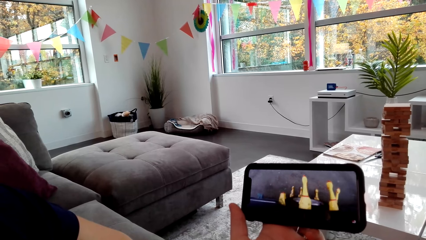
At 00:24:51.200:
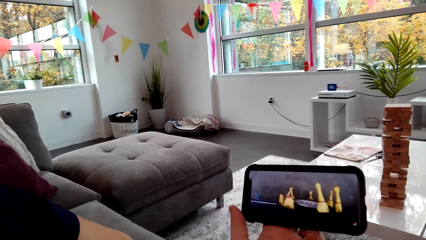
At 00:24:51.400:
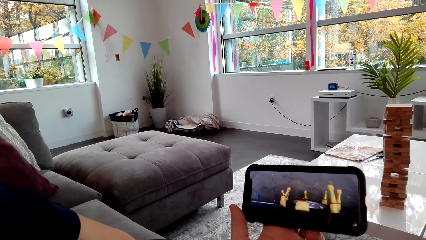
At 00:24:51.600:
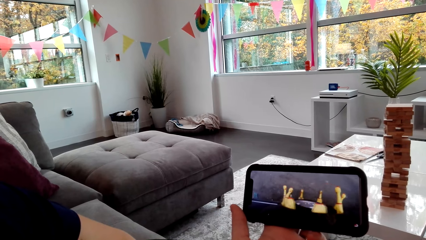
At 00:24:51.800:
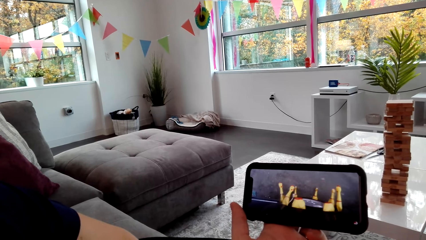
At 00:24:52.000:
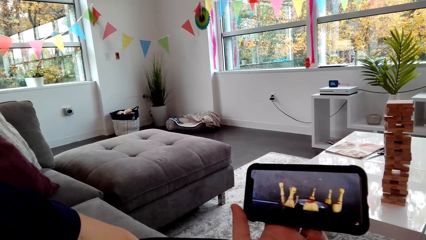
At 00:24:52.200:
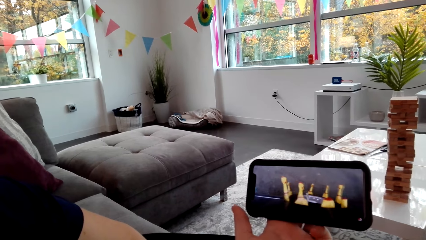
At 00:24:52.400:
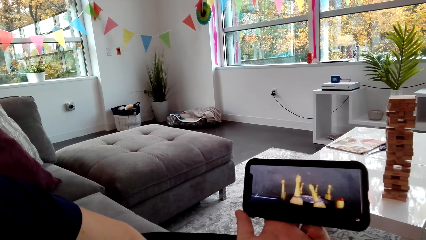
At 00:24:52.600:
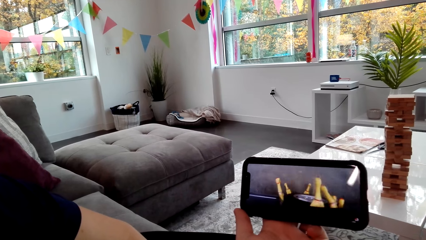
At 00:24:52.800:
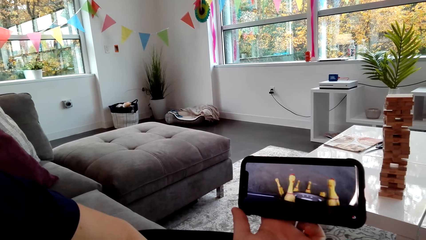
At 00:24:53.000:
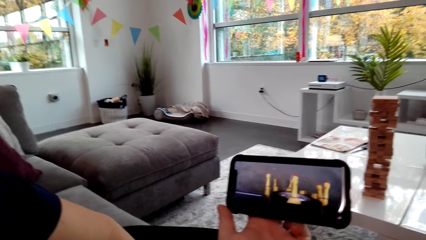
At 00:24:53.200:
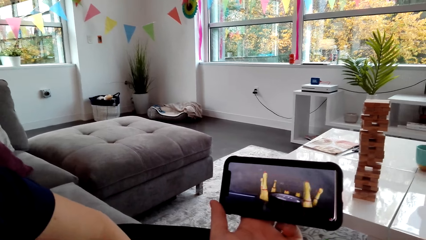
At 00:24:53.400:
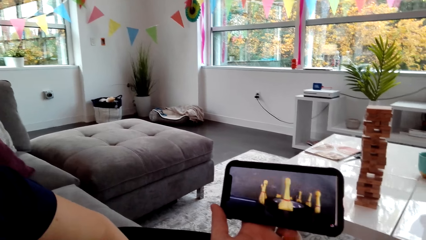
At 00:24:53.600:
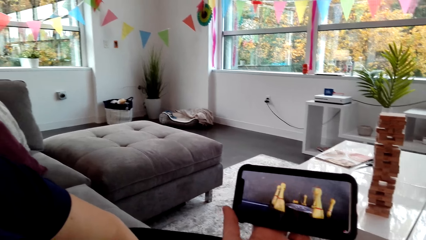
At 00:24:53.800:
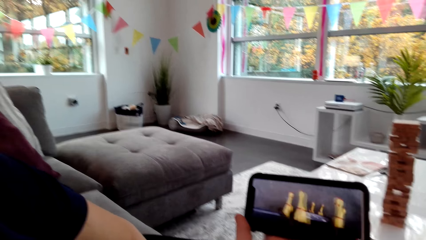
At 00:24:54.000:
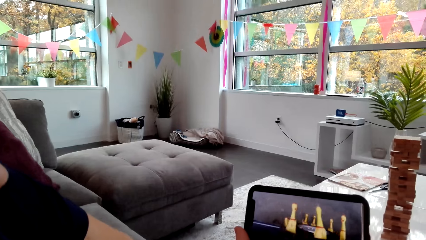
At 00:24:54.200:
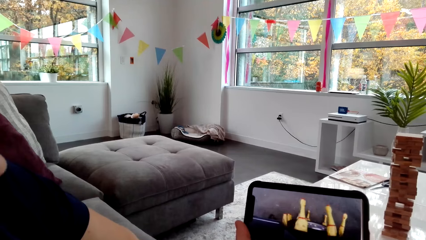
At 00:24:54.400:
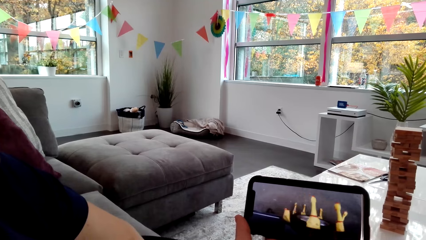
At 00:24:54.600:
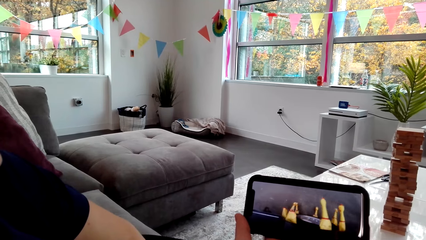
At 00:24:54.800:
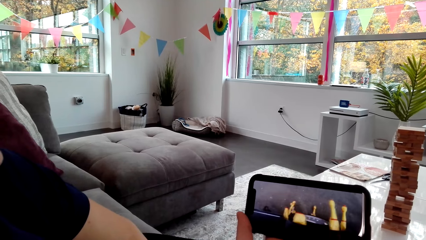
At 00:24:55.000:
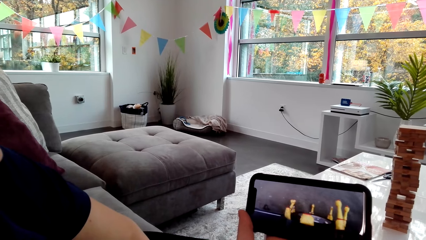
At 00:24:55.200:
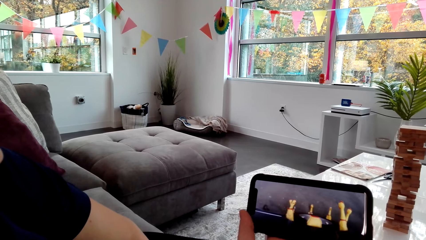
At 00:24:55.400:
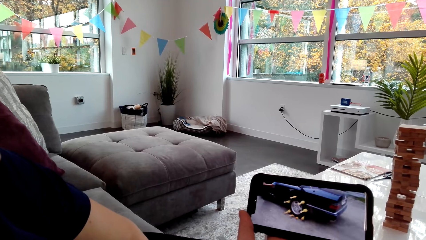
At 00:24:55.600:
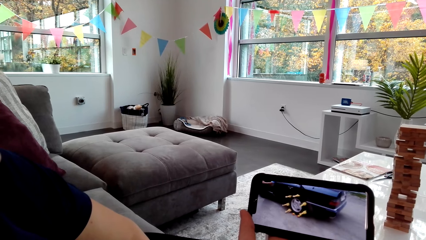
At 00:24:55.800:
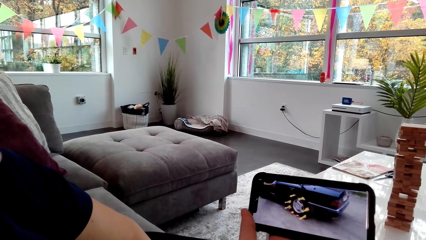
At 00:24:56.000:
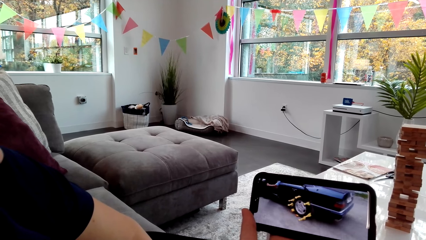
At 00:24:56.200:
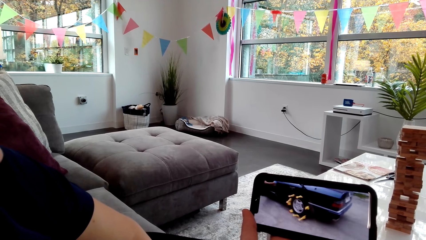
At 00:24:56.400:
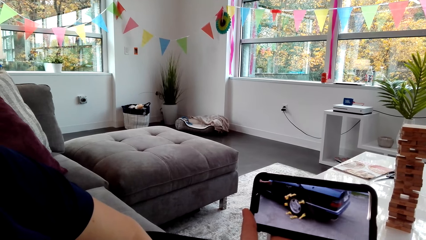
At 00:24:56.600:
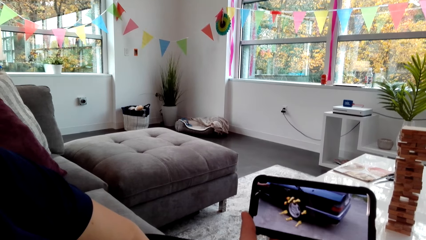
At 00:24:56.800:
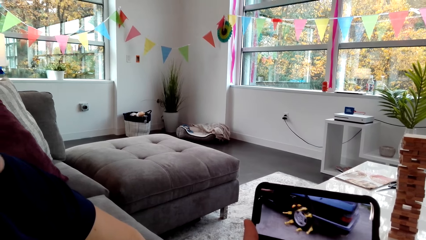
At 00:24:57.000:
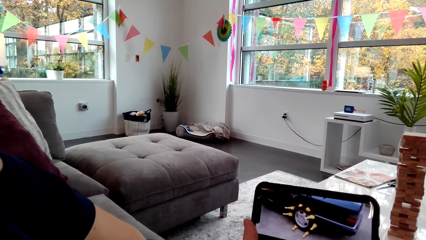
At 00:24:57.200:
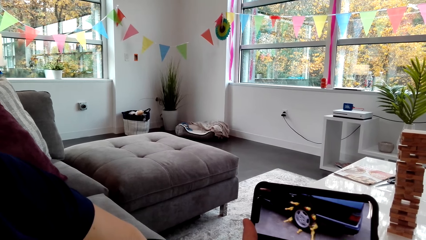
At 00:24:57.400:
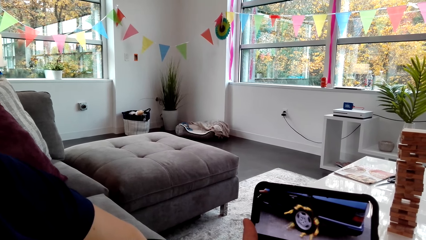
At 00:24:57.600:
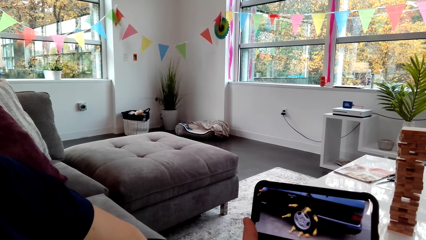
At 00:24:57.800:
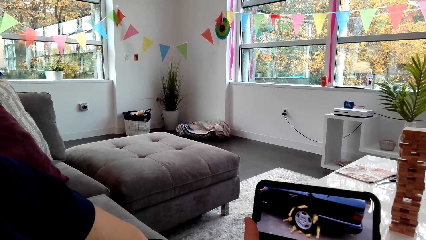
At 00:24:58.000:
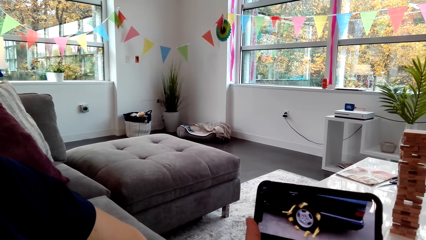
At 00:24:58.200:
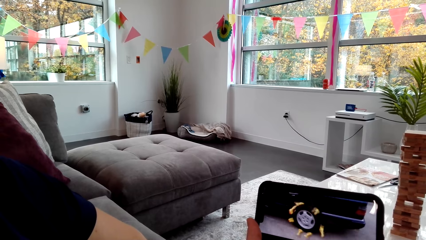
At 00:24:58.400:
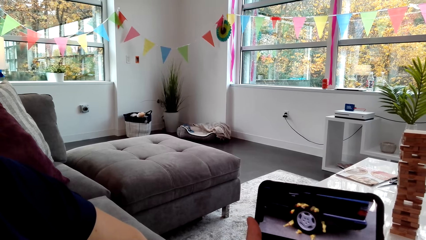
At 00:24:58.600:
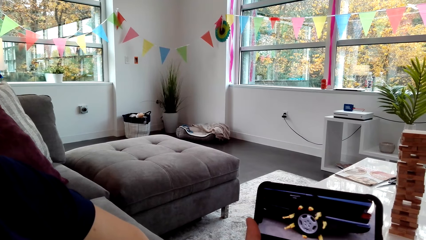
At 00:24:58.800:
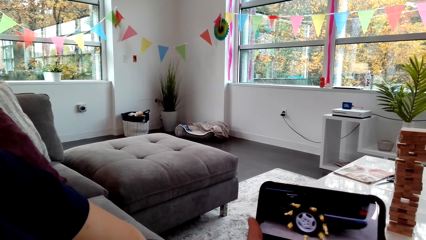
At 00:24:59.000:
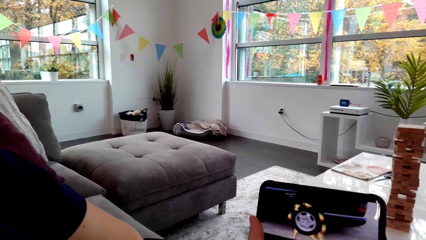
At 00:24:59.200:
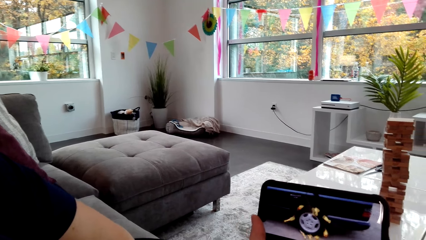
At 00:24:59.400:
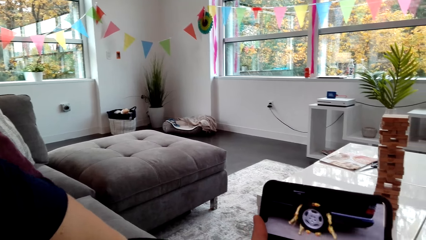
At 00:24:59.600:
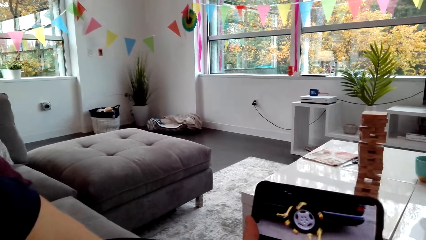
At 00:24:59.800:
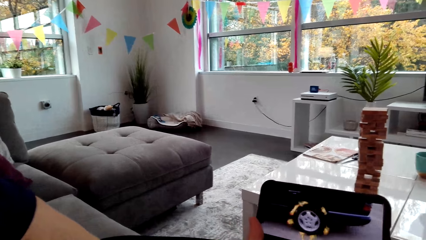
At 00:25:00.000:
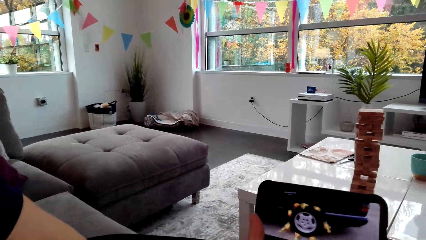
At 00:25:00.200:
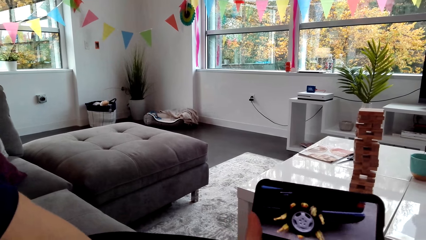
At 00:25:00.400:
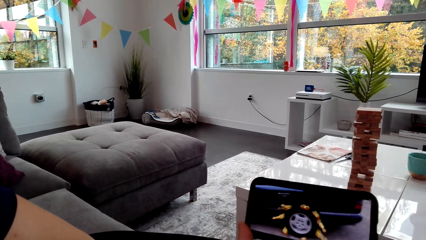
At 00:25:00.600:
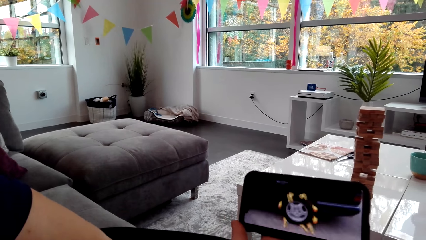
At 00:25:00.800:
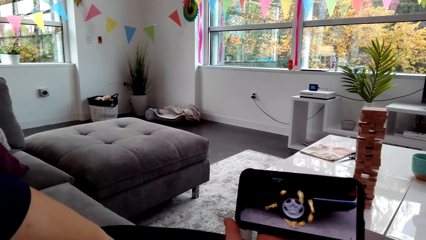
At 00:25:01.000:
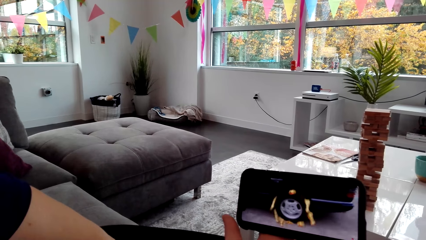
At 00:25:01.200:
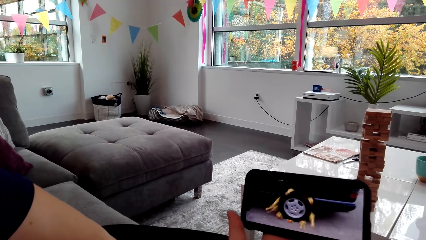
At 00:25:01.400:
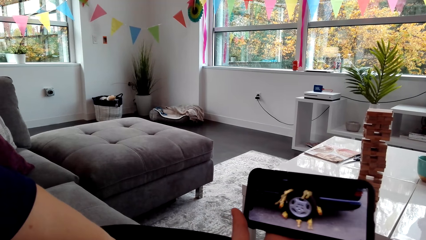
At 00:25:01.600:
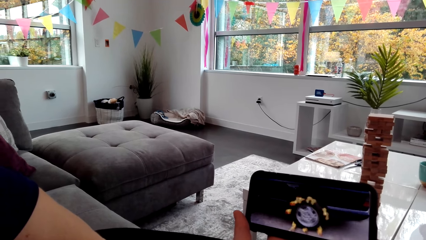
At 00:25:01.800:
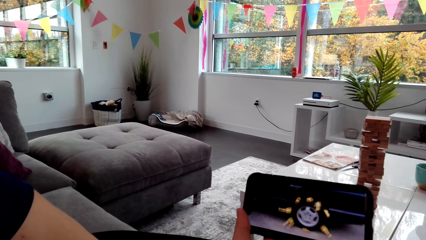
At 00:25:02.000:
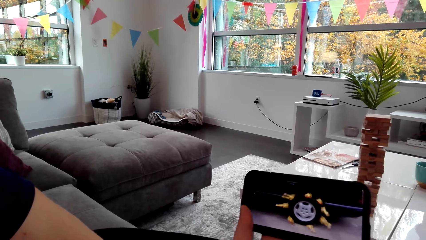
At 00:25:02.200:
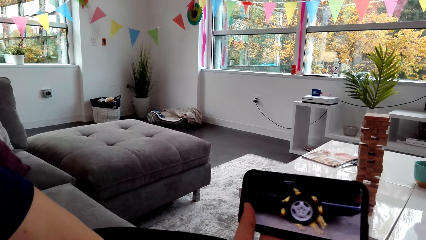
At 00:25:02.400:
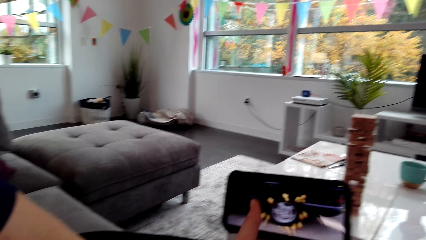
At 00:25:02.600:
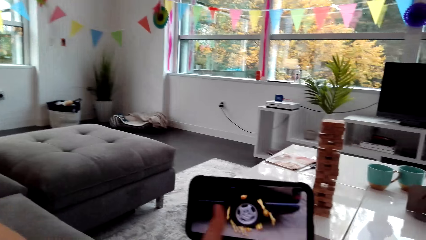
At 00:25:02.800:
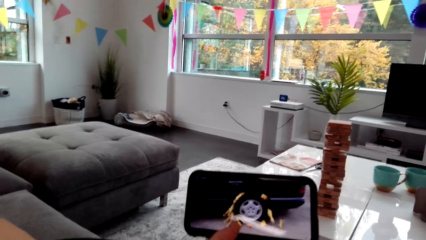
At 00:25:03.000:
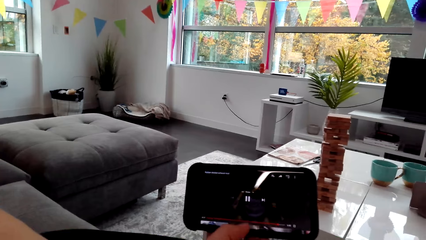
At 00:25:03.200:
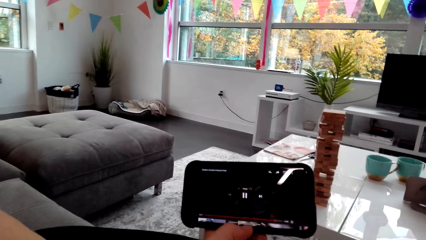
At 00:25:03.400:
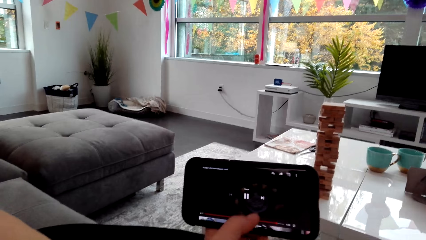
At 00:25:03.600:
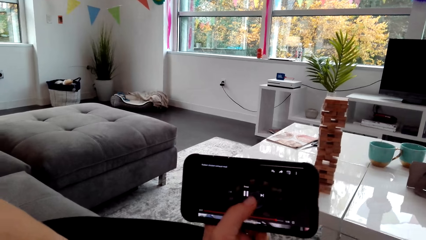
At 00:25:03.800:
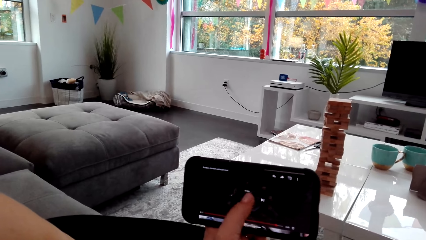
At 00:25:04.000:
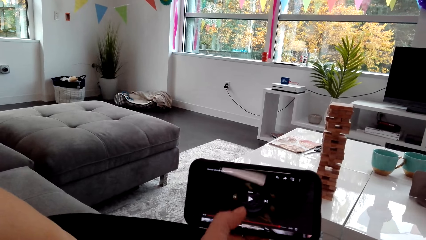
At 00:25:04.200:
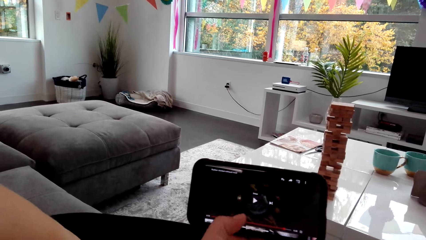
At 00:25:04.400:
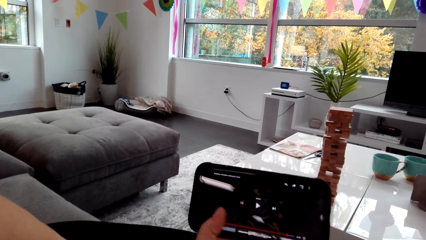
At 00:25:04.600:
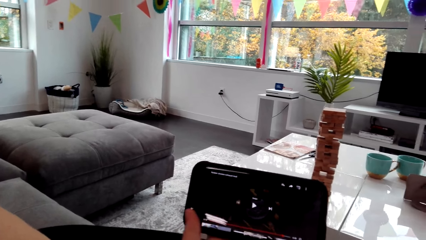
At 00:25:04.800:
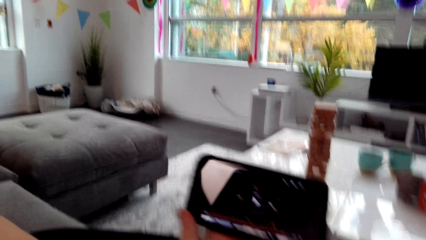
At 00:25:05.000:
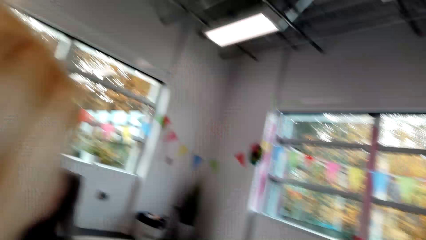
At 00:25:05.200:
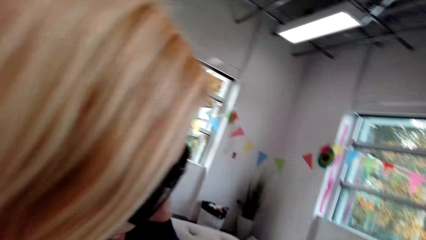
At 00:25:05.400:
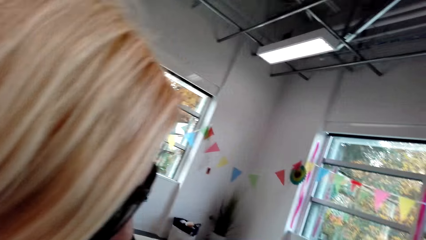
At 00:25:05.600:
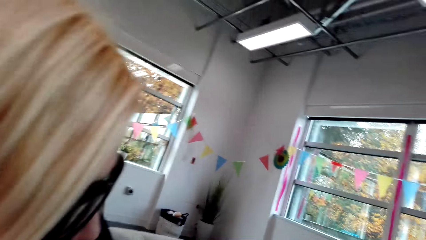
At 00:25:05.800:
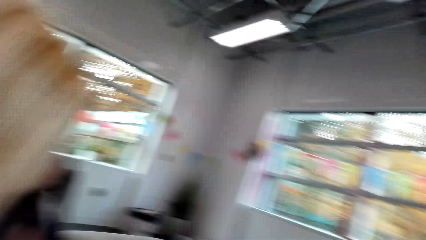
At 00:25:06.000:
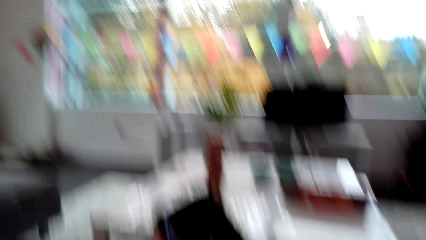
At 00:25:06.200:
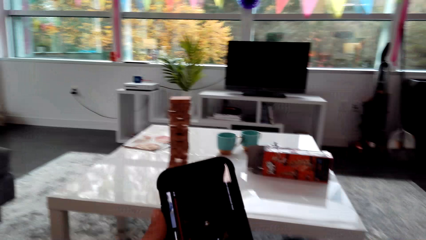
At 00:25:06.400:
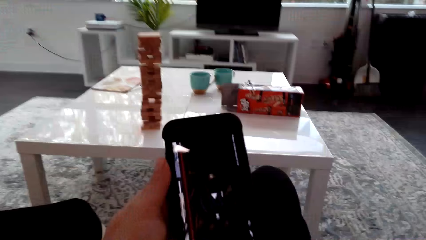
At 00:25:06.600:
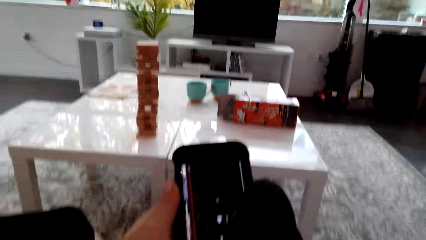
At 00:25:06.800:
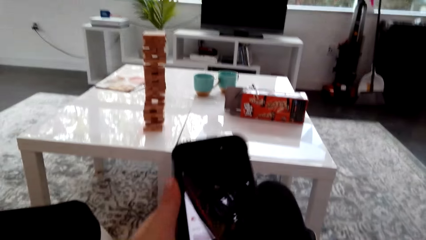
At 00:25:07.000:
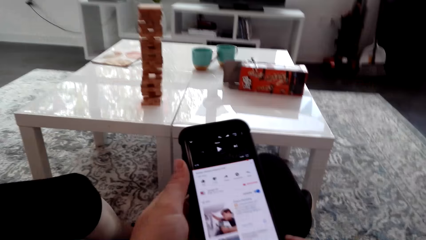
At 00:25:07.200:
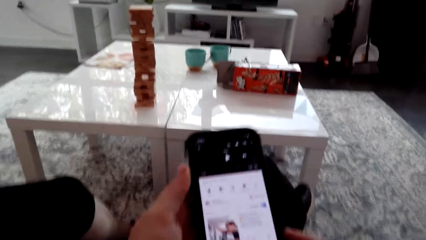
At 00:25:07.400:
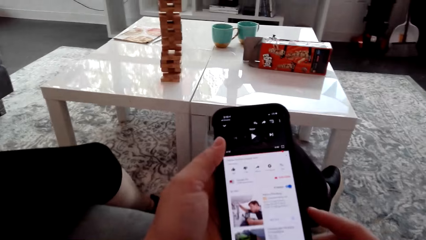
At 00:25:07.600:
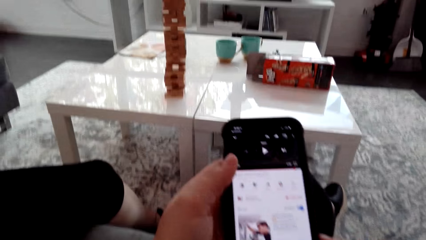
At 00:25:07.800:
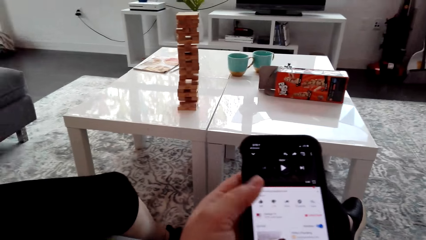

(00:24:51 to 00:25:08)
The camera wearer operates the phone. They pause the video. They dialogue with a lady.
